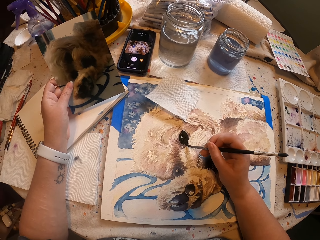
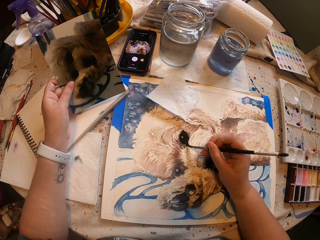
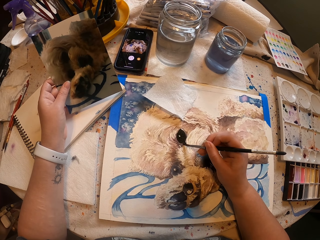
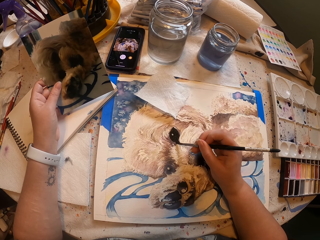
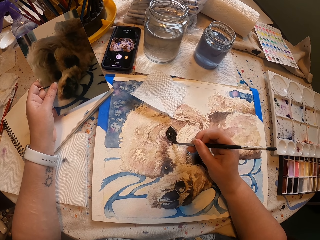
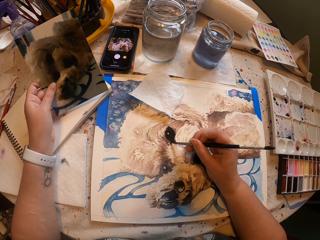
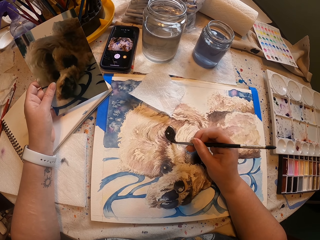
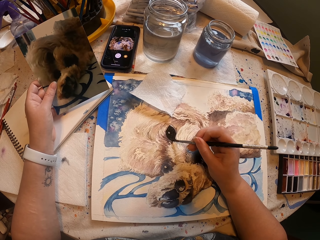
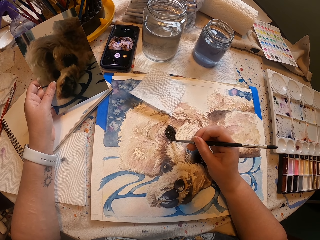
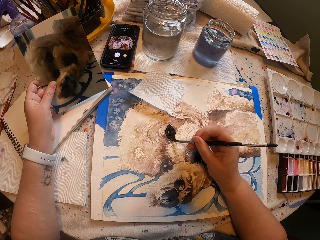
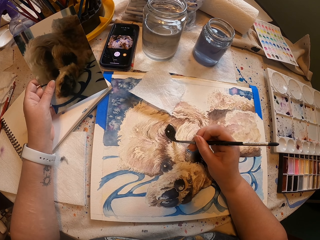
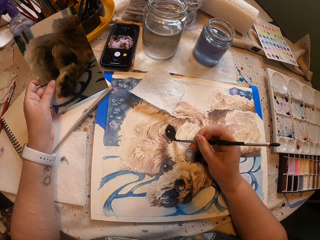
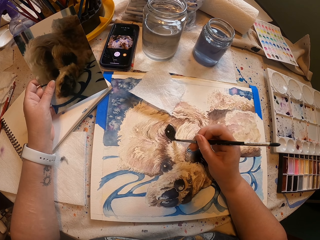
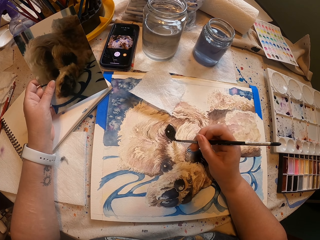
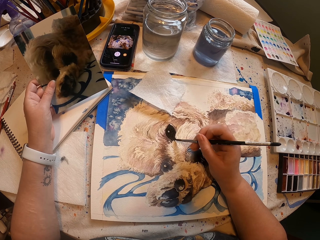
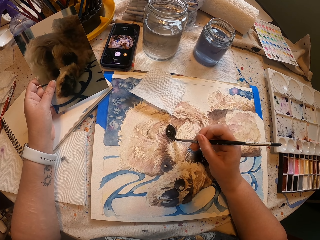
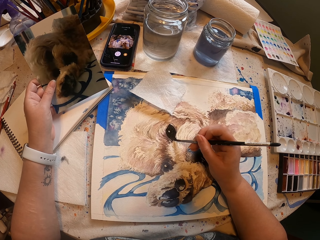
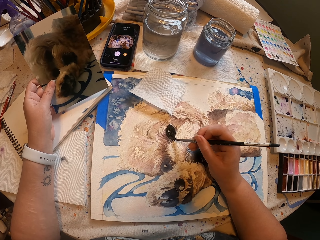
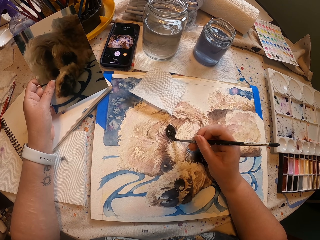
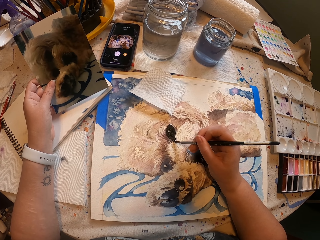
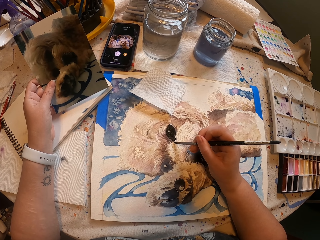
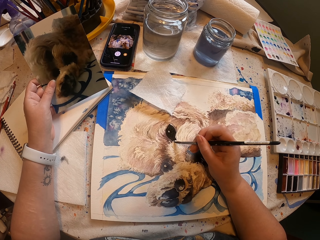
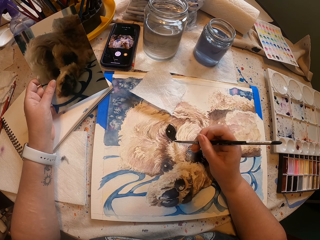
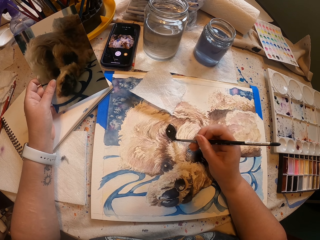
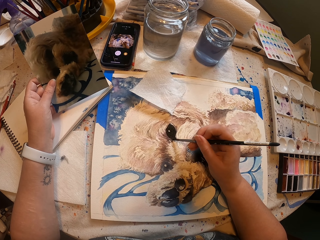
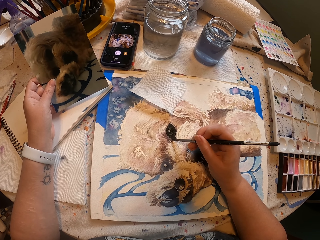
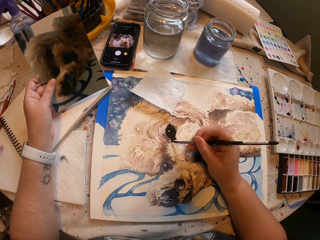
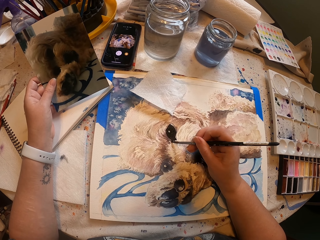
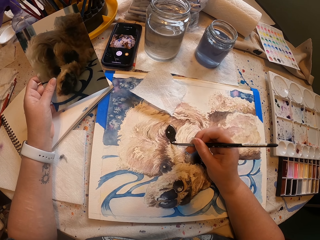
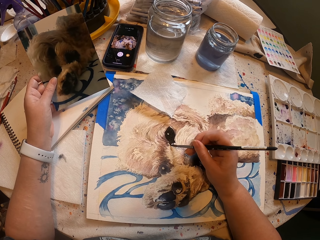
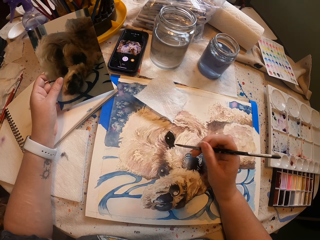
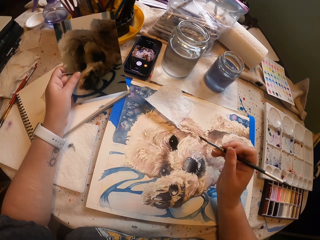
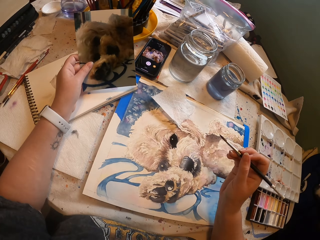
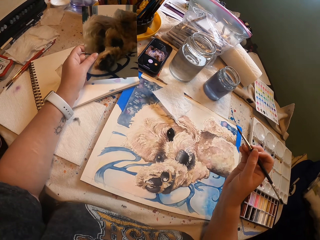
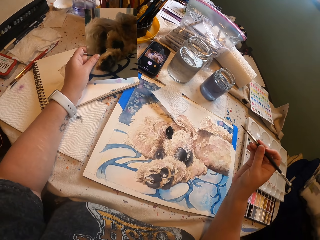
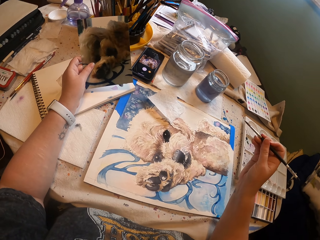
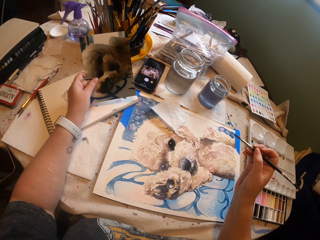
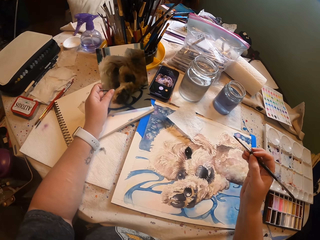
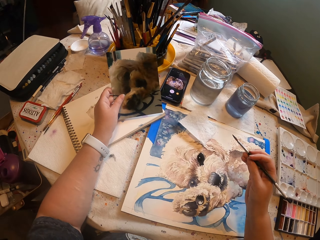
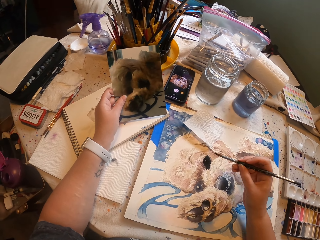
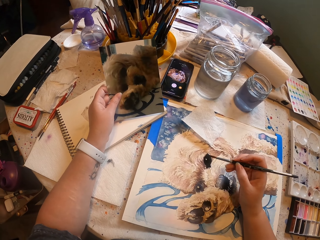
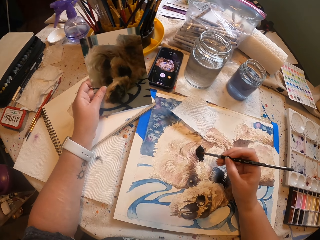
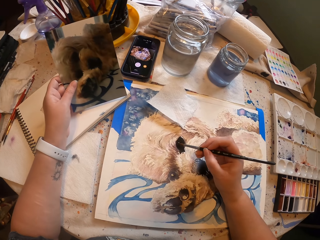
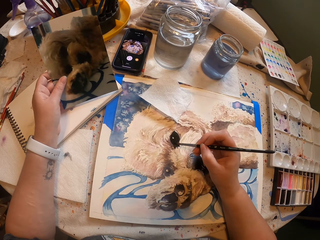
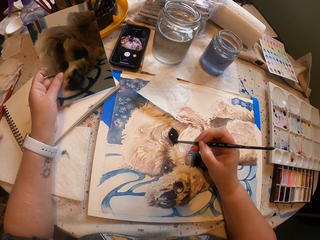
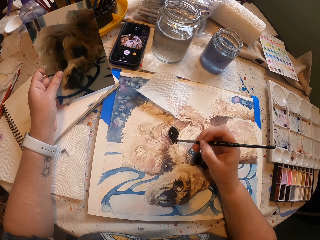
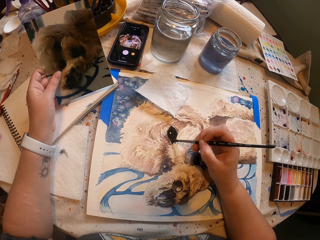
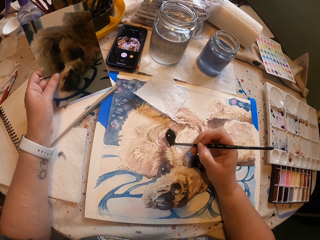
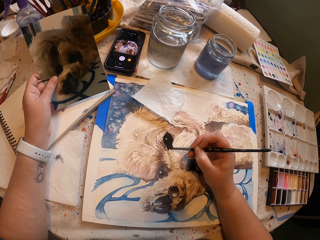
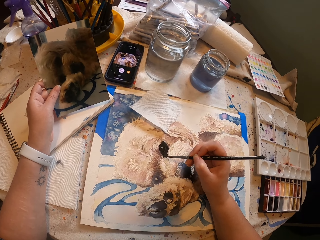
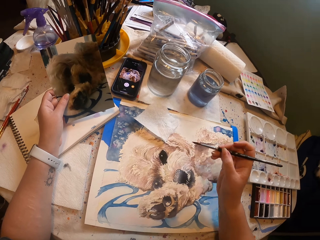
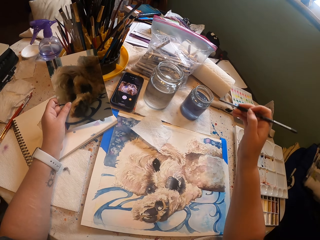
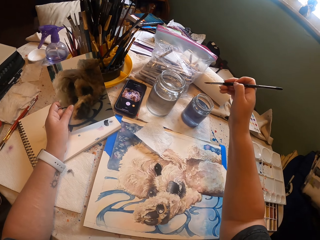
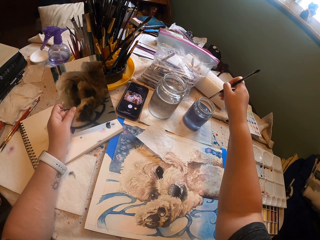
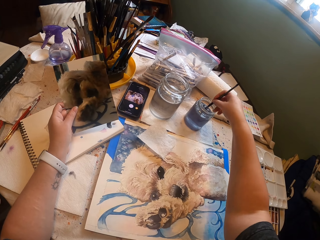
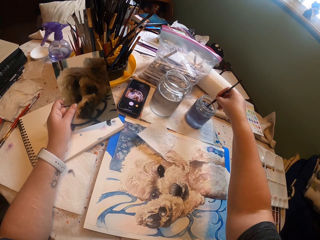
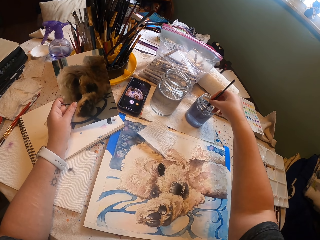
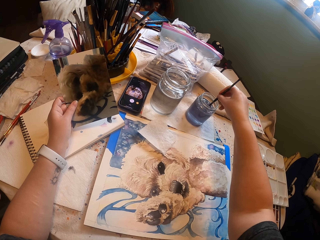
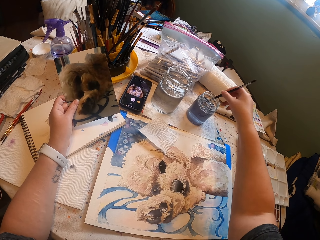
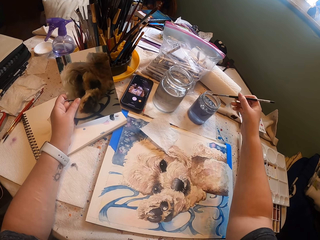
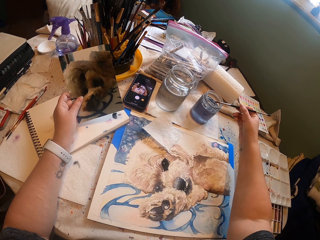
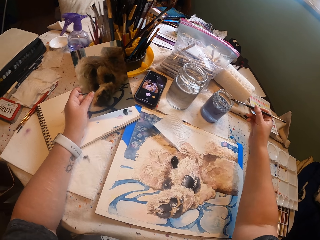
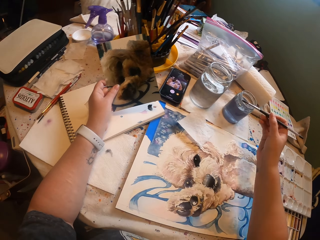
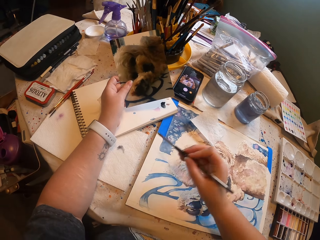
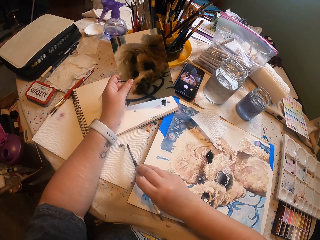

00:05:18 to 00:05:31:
The camera wearer paints a portrait using a paintbrush. They dip the paint brush in water inside the paints jar.

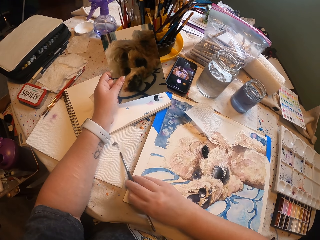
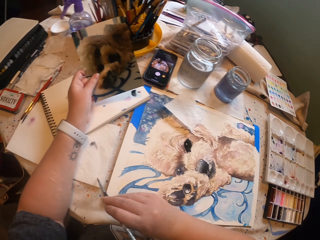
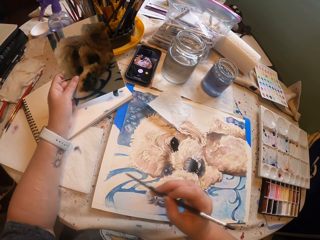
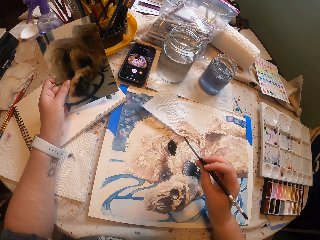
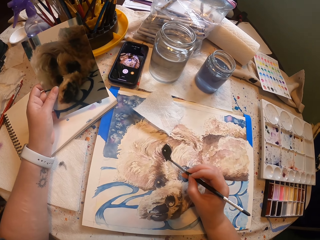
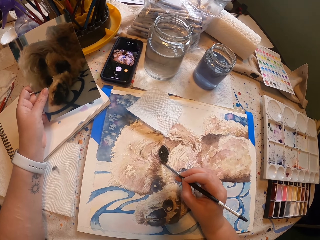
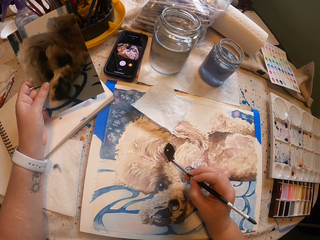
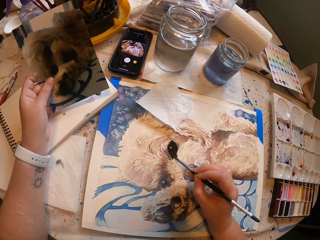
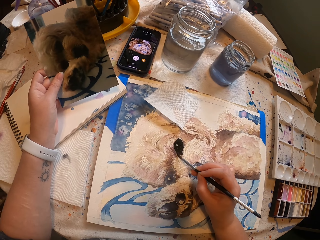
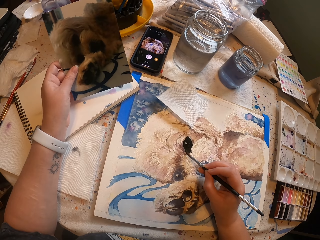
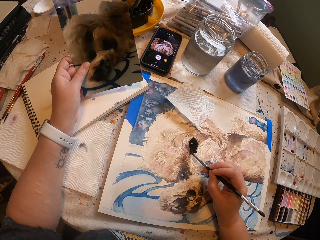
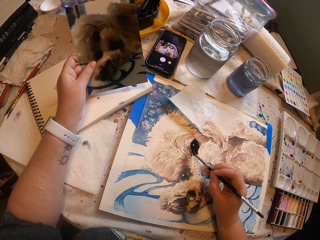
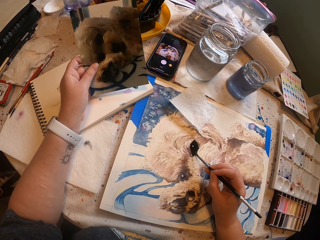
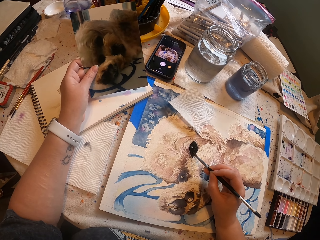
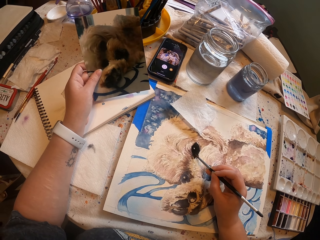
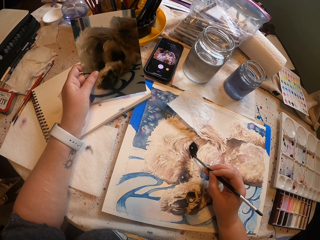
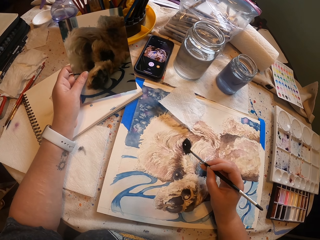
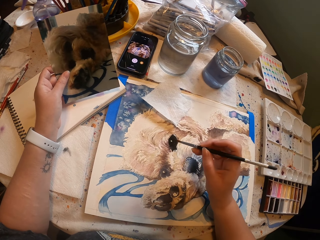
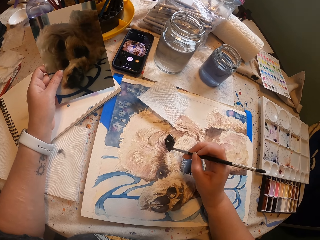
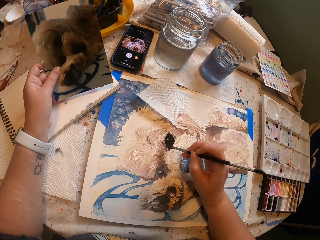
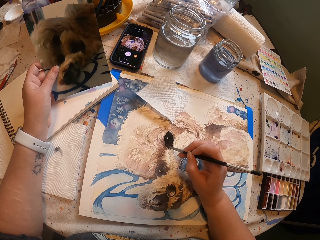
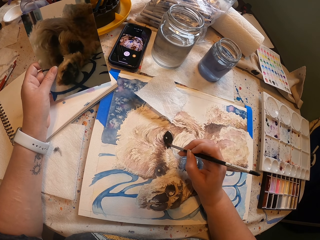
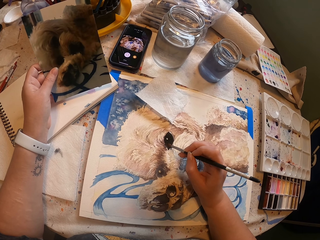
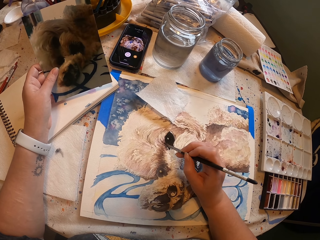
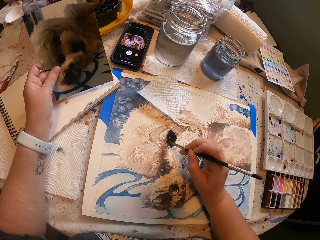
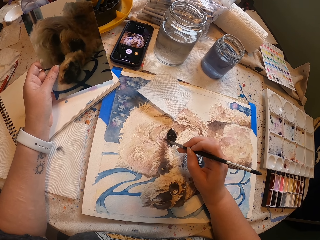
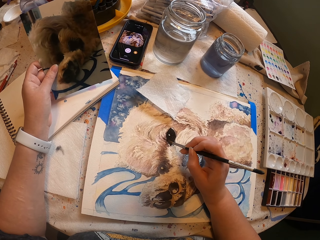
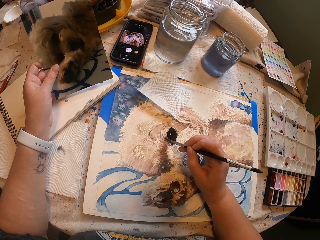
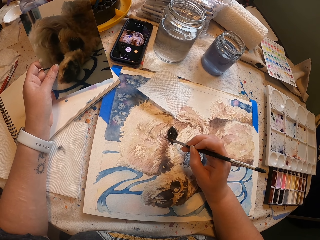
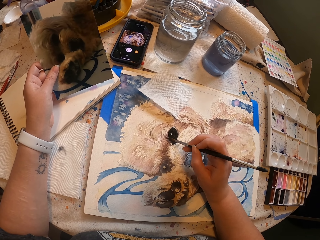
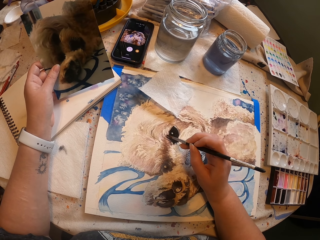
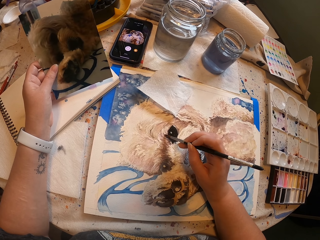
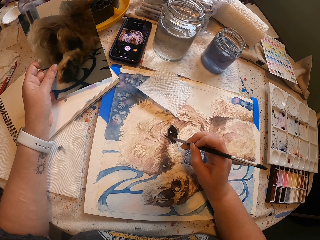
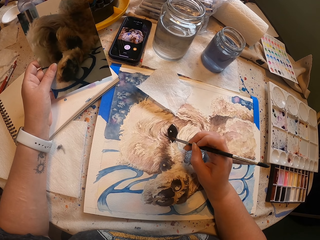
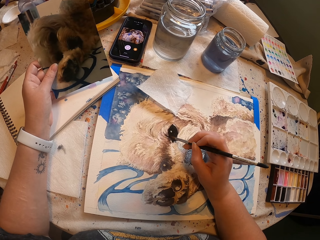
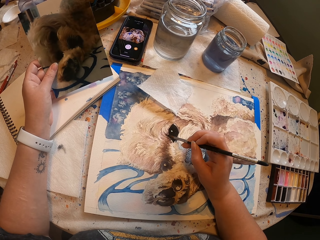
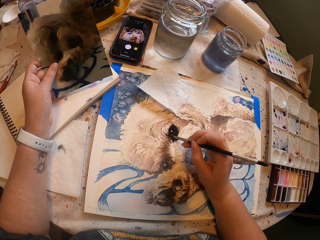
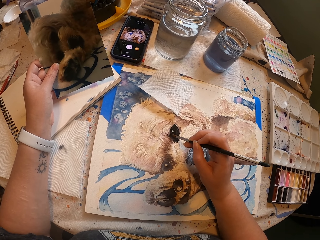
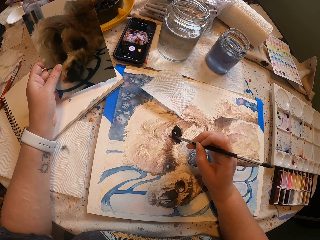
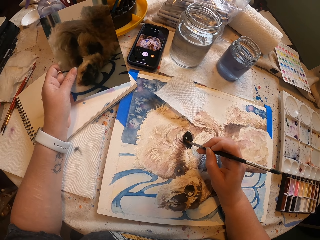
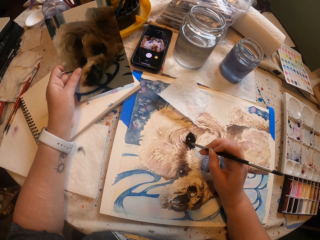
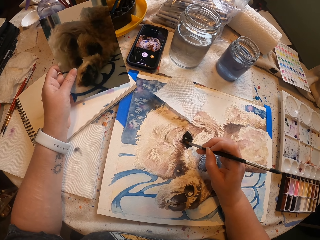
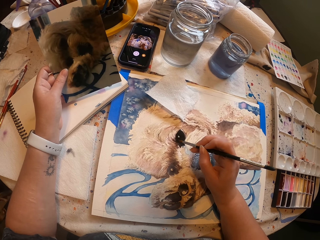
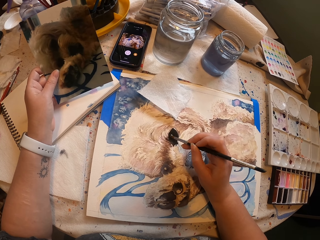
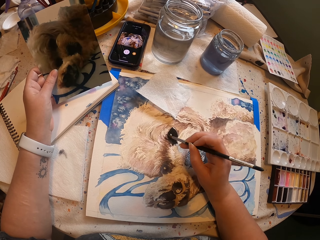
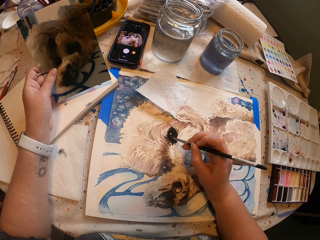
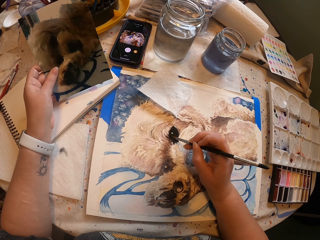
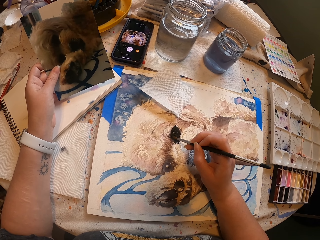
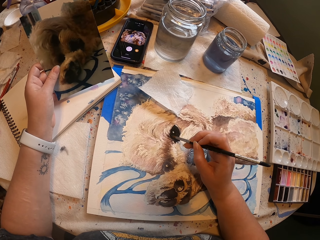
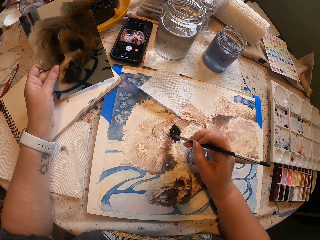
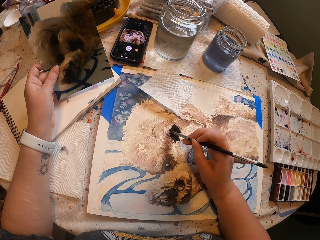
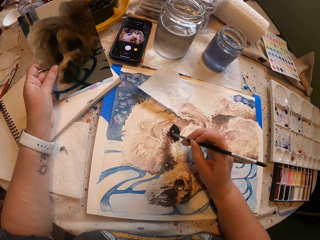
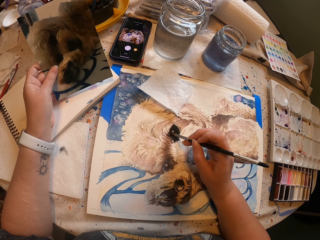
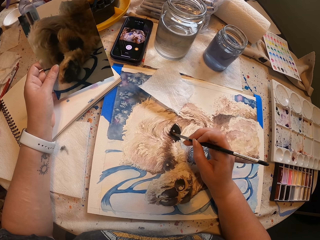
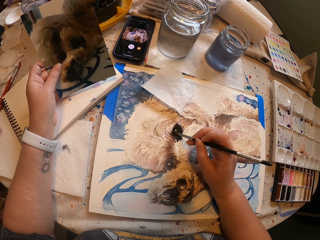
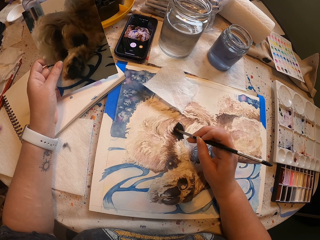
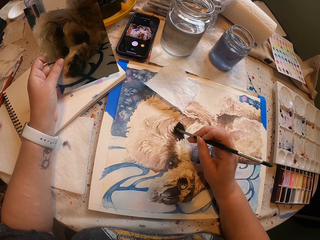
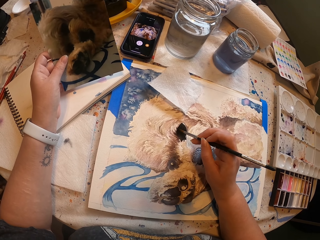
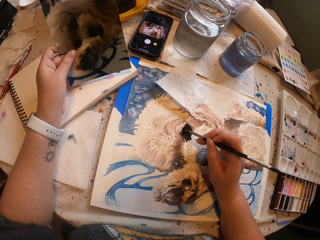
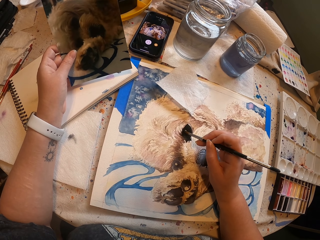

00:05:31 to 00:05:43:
The camera wearer wipes the paint brush on the tissue paper. They paint the picture with the paint brush on the painting board. They paint the portrait using the paintbrush.
